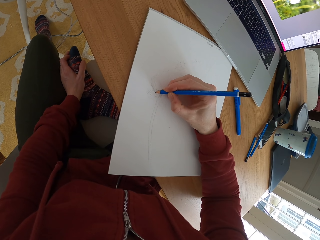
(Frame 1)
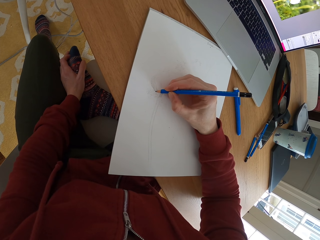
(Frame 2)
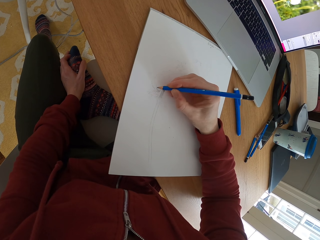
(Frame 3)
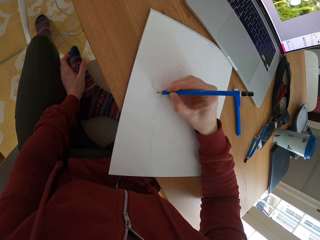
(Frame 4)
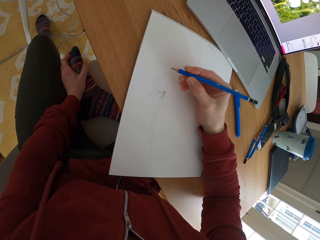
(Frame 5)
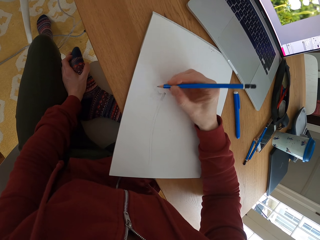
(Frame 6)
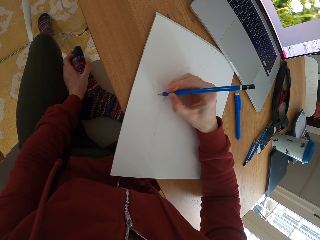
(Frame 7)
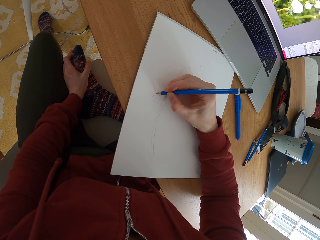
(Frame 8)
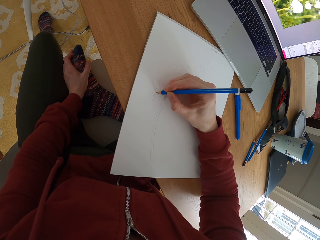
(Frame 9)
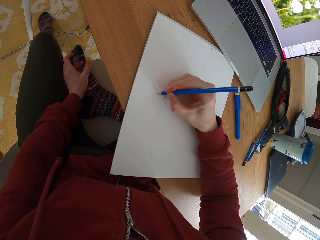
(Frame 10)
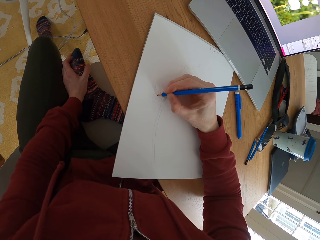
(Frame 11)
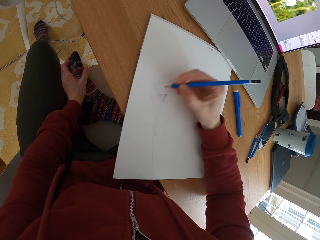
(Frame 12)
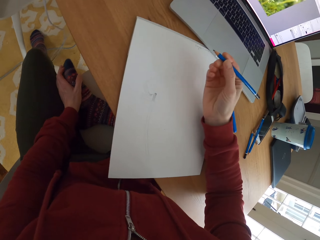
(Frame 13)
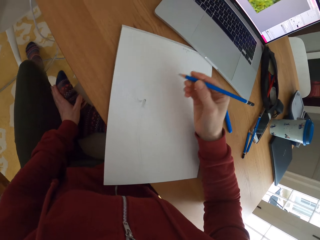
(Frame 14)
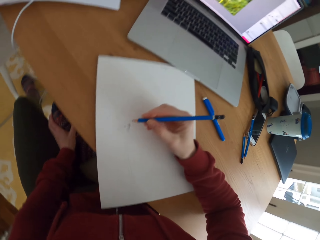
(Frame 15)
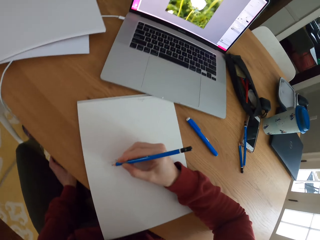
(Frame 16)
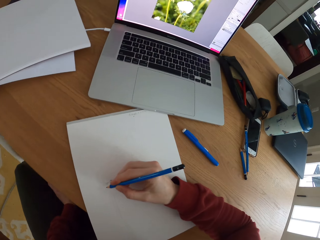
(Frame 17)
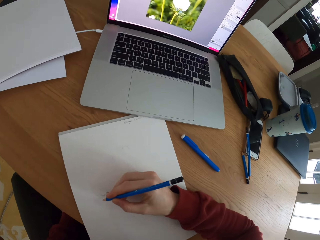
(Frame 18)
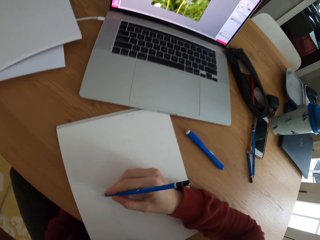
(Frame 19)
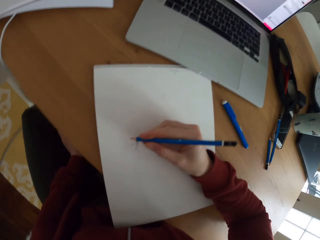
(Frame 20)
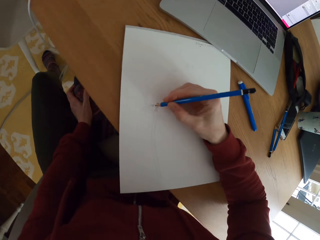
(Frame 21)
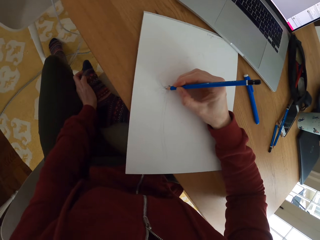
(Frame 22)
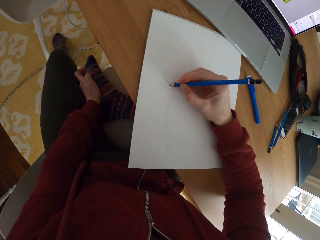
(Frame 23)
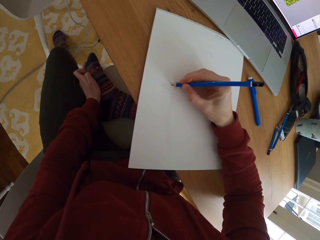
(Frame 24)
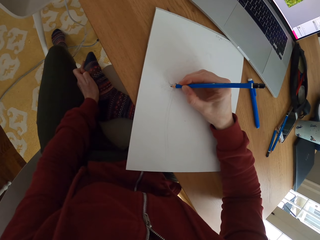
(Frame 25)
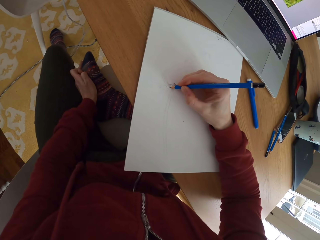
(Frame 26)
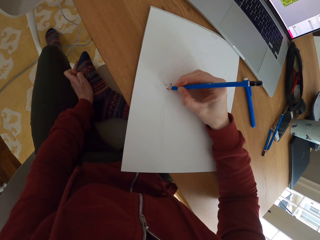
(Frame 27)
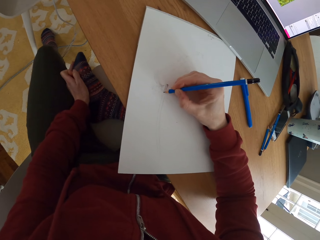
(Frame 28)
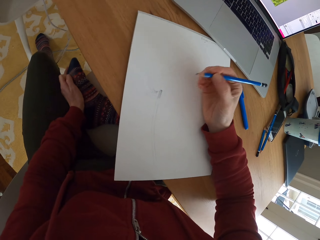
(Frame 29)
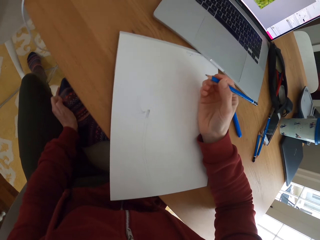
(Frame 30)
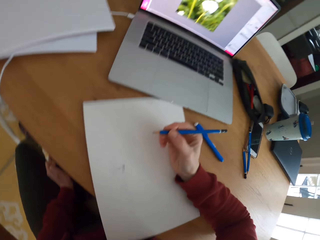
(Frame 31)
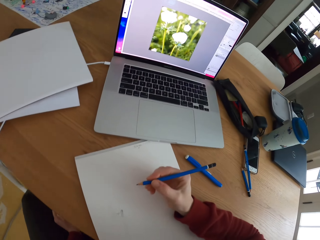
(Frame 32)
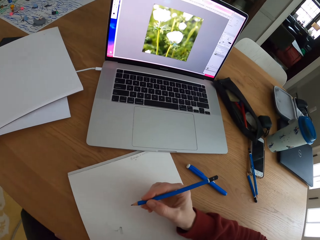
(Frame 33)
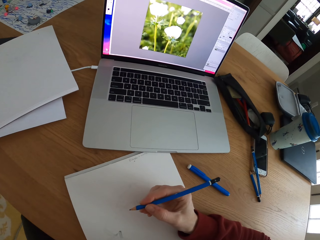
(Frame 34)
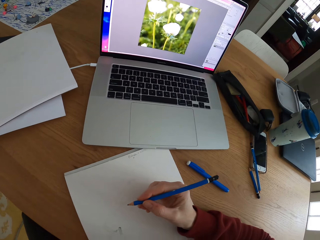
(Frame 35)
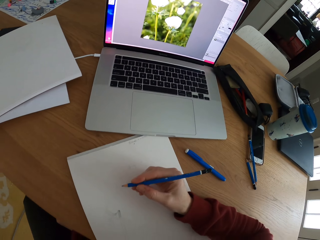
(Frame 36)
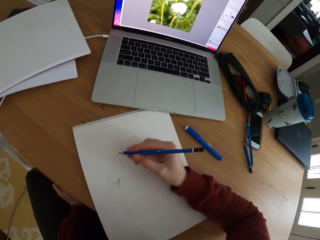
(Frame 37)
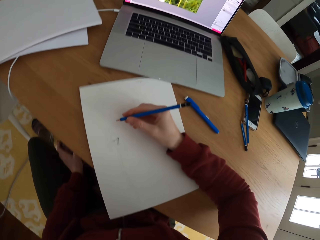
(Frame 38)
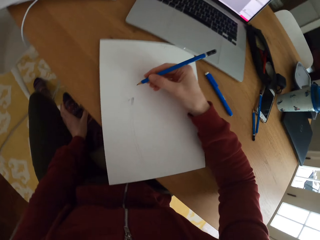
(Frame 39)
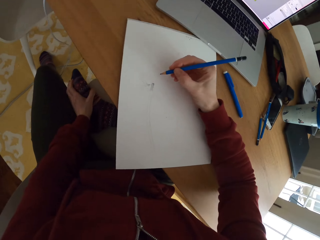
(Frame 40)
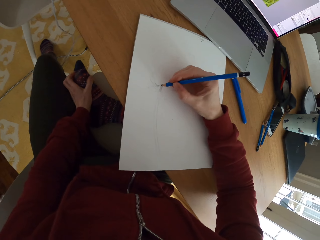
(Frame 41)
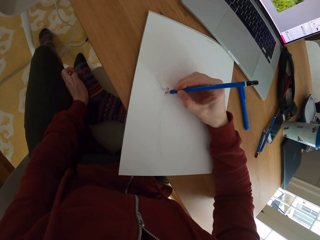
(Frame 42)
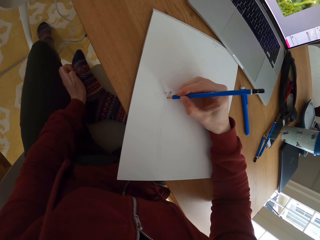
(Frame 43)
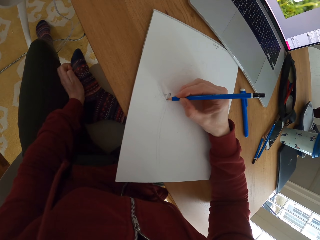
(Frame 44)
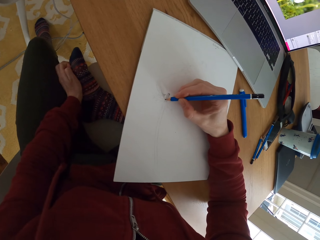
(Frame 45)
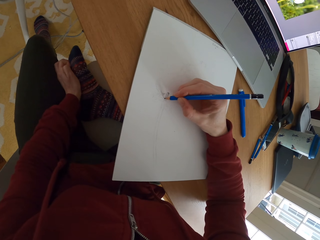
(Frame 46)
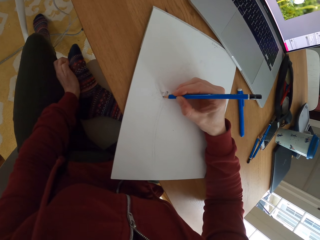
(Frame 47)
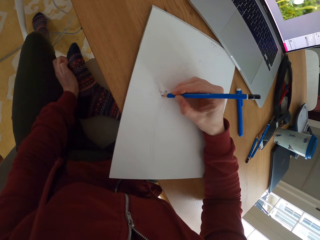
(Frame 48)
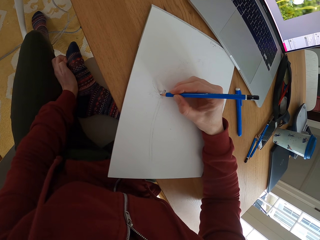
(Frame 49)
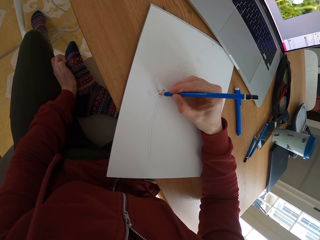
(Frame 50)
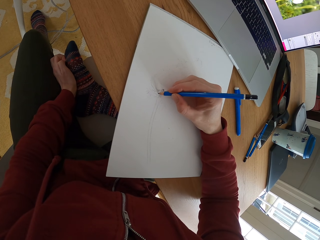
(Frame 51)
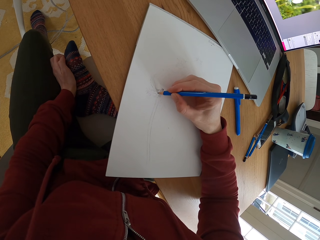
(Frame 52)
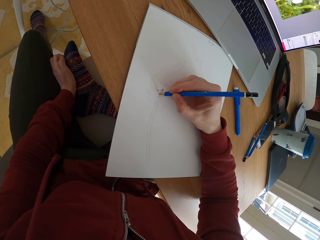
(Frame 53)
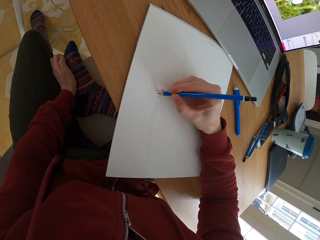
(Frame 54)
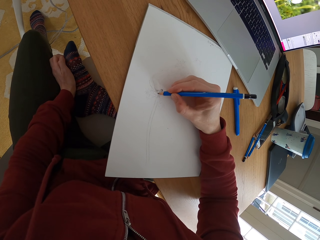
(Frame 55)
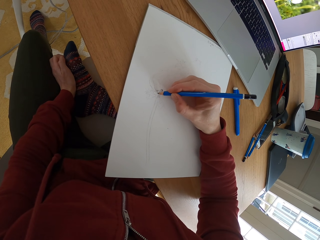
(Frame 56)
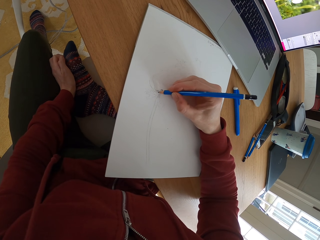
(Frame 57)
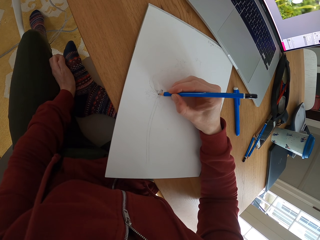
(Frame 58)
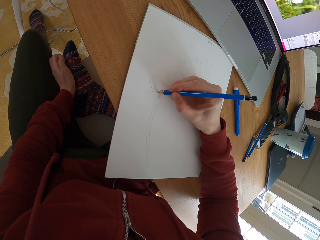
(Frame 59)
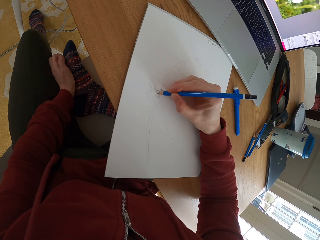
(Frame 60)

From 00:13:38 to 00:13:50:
The camera wearer stares at the laptop. They draw a sketch. They stare at the laptop. They stop to draw something on a piece of paper. They draw a sketch with the pencil on the piece of paper.

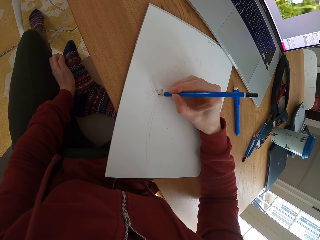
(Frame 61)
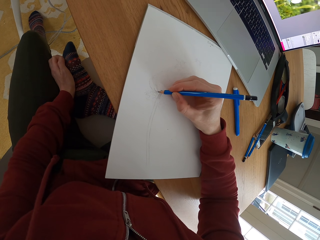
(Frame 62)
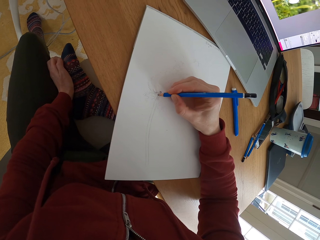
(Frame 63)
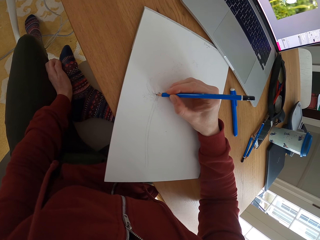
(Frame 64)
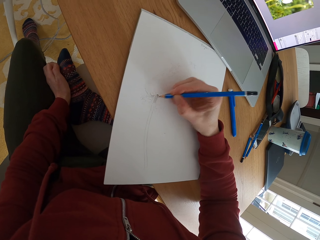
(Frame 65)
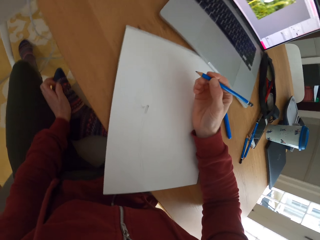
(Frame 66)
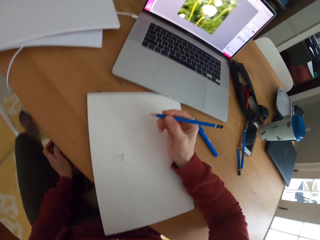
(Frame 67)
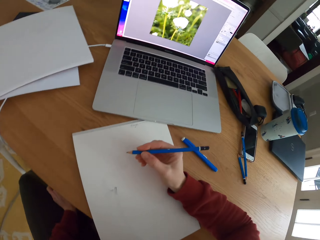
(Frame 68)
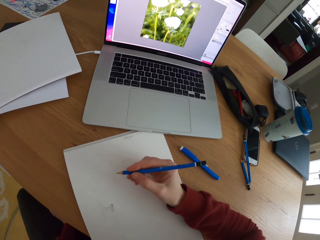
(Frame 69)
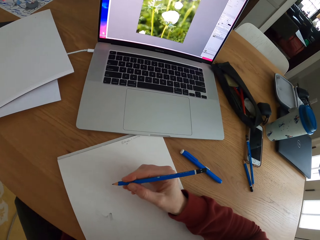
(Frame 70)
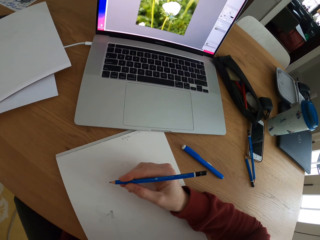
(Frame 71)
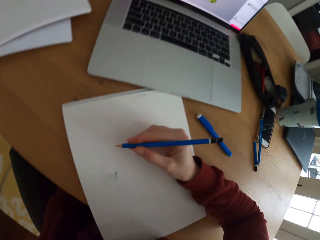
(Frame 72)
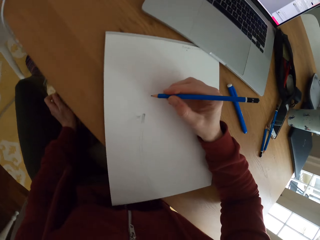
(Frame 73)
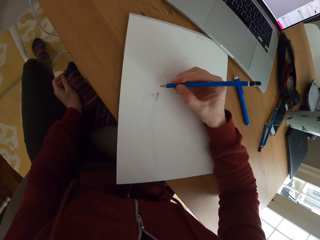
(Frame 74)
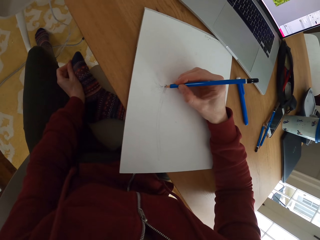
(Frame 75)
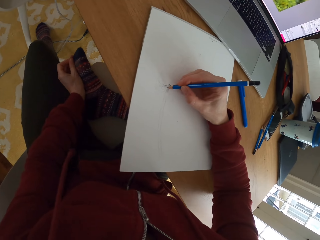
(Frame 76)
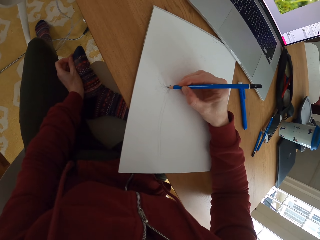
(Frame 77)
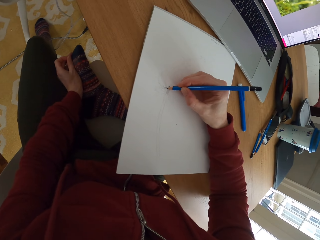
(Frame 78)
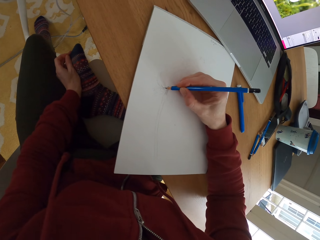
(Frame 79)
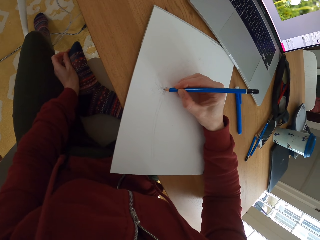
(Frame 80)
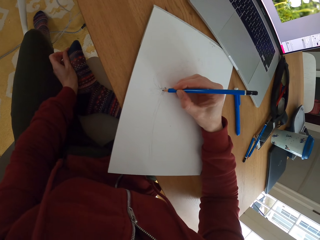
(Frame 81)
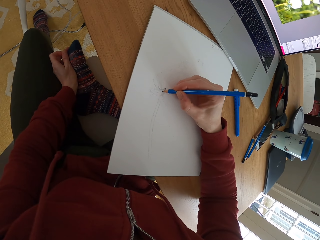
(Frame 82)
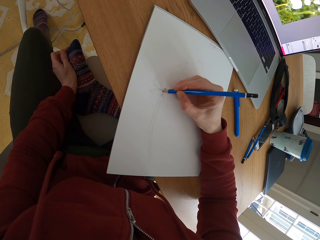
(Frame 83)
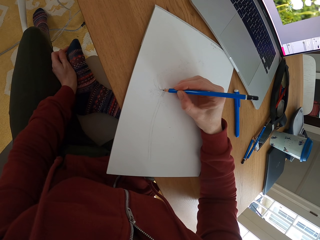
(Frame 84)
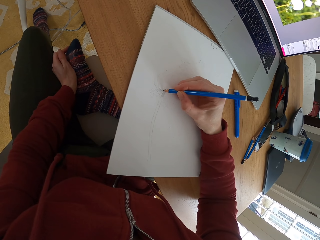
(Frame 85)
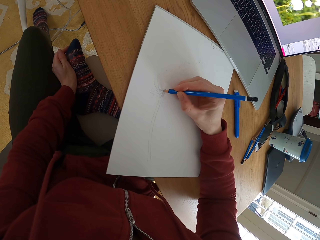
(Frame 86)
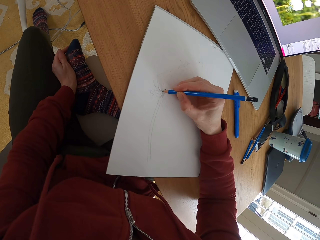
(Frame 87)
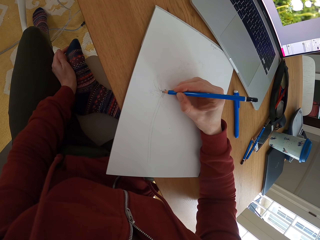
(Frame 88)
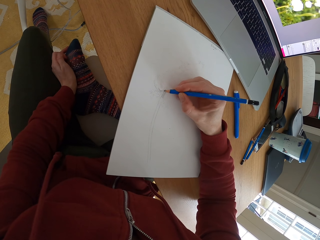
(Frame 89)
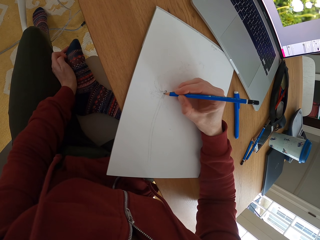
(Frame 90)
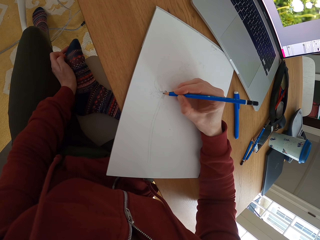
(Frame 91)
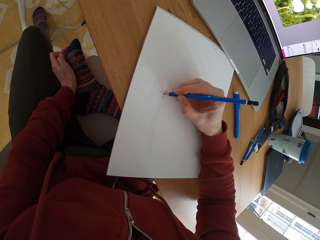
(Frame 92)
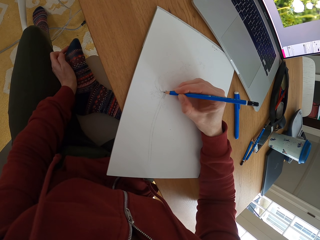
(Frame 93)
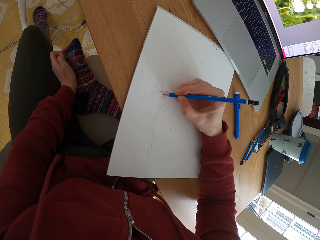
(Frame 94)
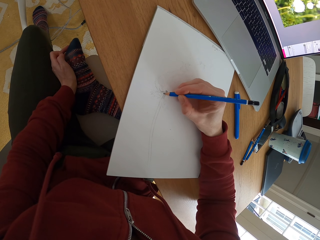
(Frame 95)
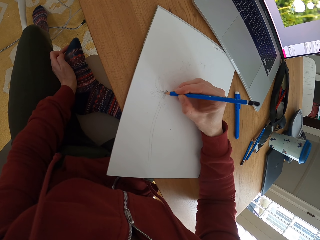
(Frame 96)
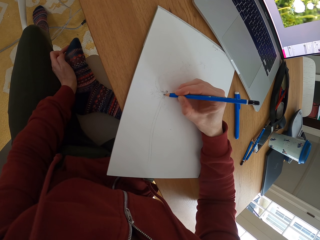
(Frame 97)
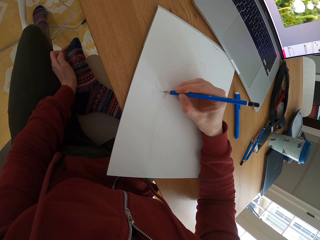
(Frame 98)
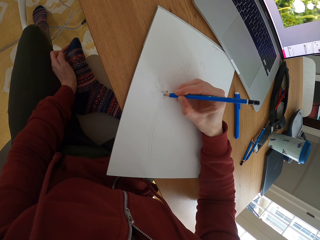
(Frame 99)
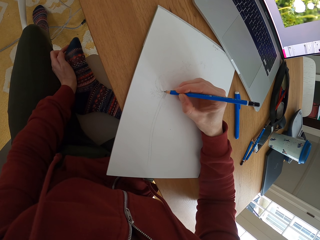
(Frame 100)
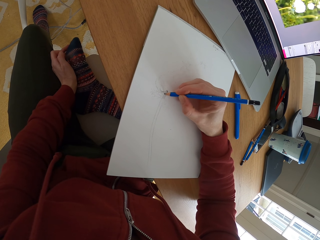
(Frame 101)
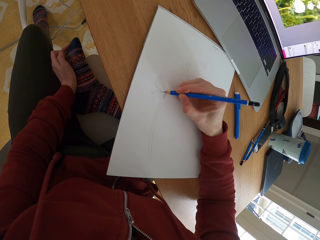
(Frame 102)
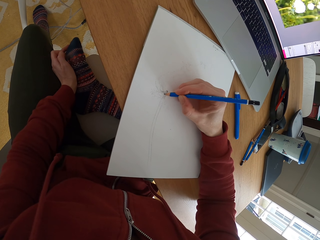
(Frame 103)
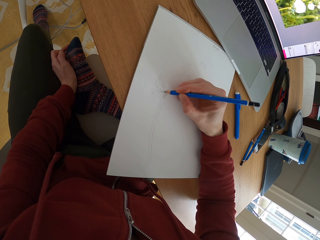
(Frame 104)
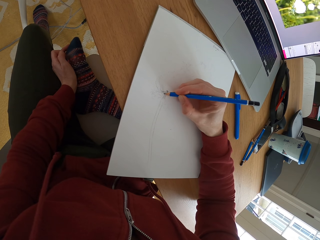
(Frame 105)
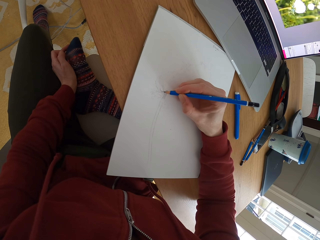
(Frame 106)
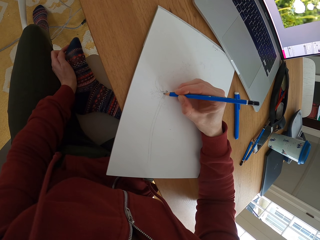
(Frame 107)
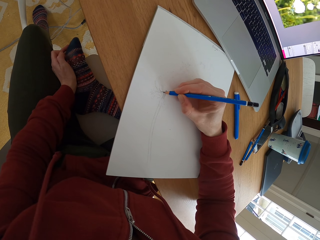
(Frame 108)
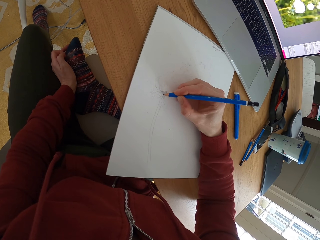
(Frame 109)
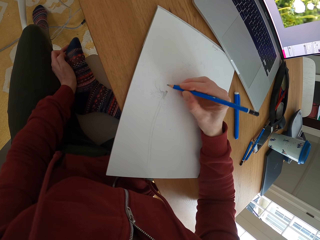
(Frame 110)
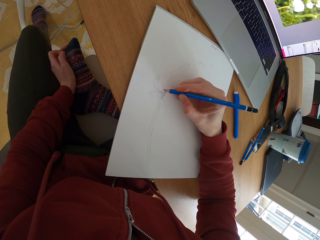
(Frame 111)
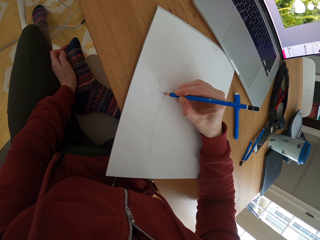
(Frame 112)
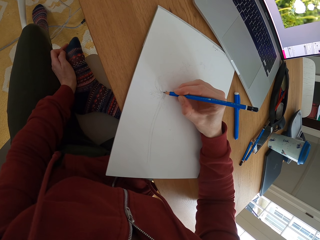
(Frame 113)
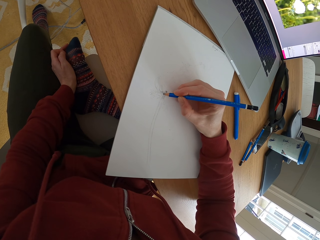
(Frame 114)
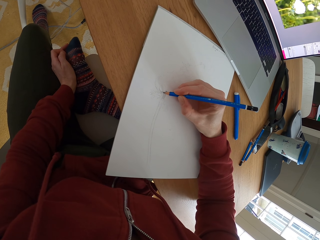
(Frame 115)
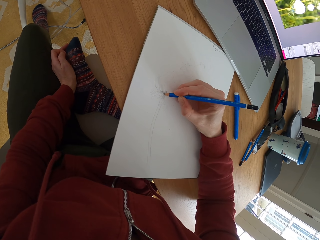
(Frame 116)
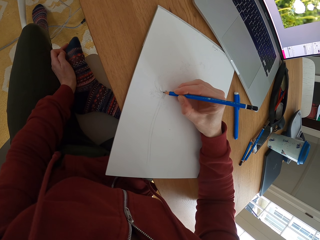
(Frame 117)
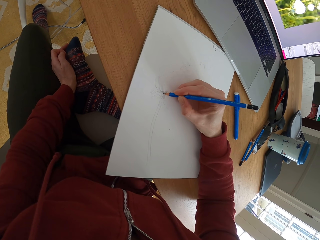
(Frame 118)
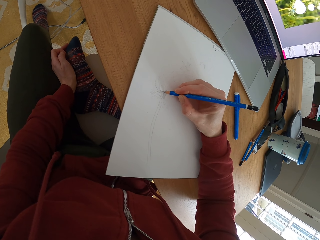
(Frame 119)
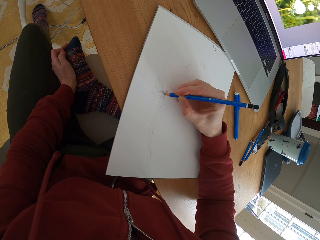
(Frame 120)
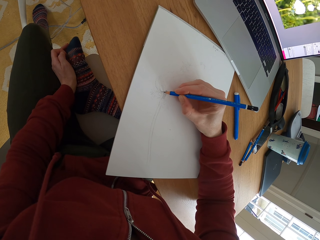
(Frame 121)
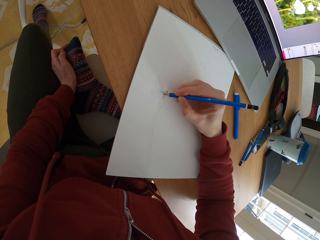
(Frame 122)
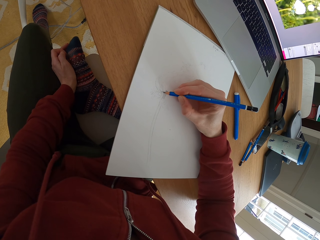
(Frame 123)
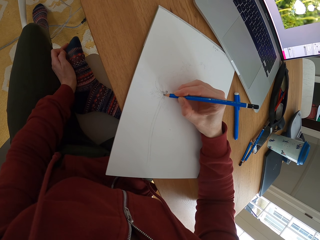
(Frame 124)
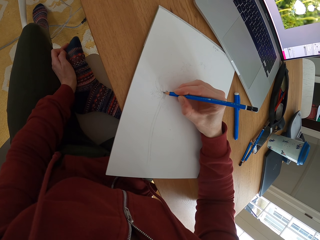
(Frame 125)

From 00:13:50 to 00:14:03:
The camera wearer stares at the laptop. They draw a sketch with the pencil.
